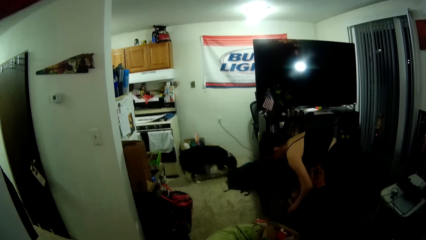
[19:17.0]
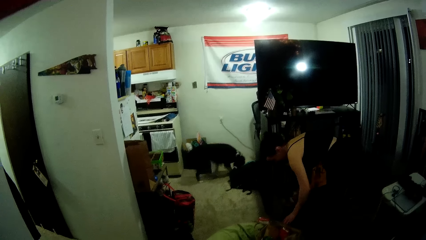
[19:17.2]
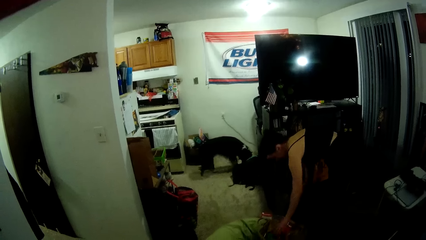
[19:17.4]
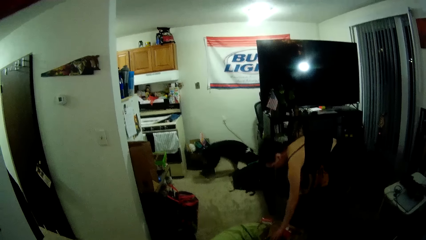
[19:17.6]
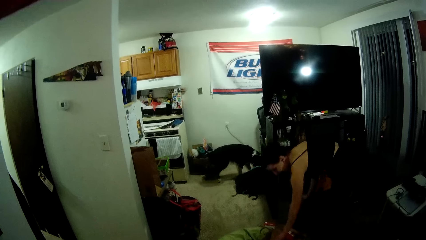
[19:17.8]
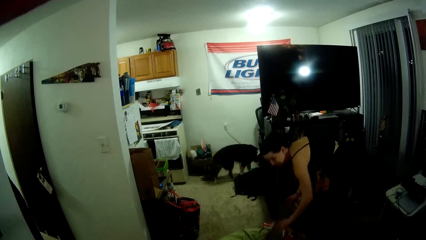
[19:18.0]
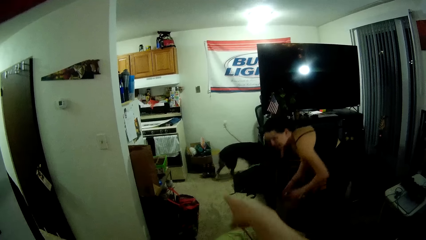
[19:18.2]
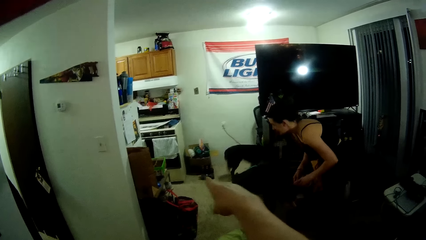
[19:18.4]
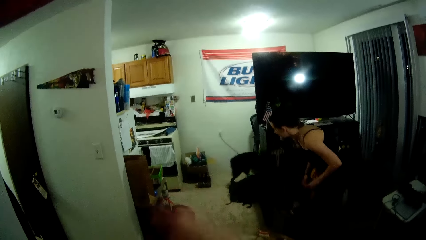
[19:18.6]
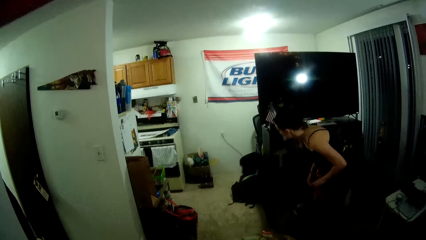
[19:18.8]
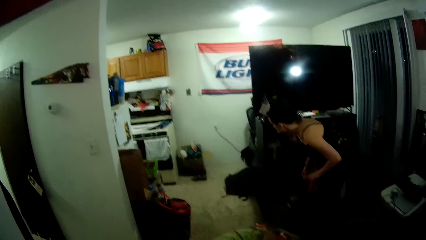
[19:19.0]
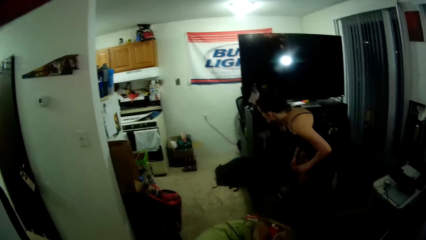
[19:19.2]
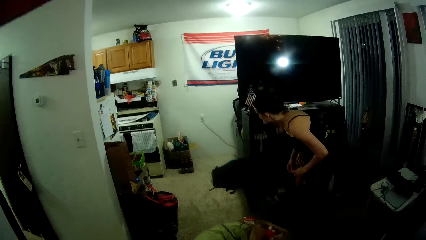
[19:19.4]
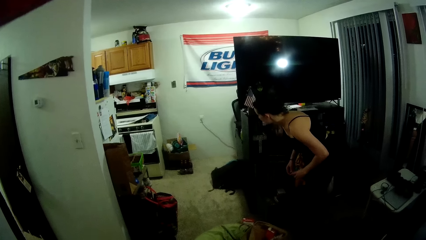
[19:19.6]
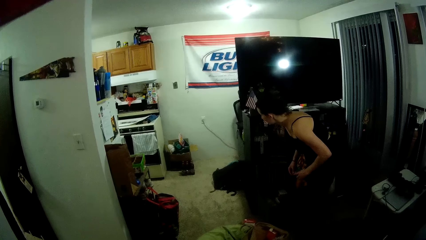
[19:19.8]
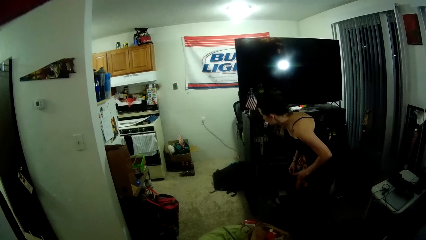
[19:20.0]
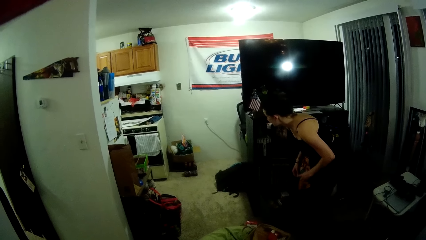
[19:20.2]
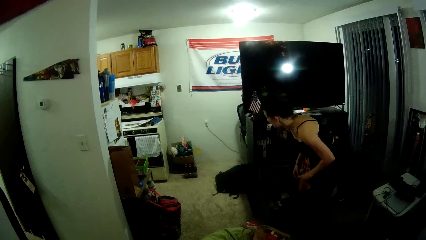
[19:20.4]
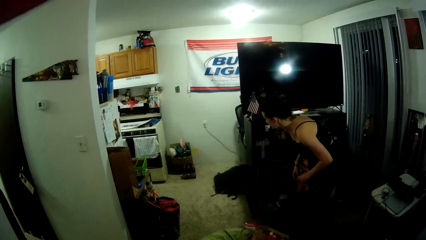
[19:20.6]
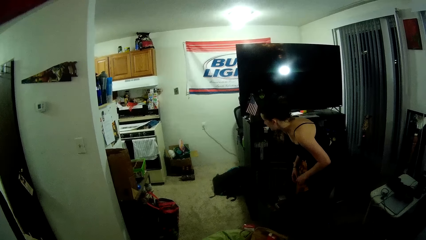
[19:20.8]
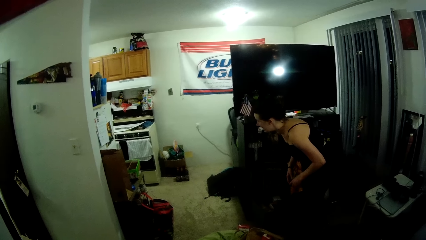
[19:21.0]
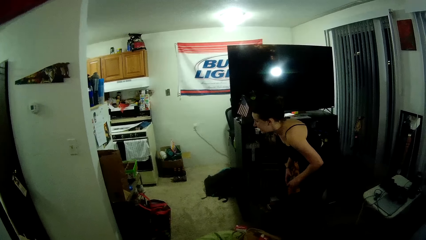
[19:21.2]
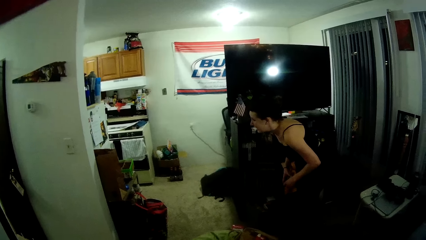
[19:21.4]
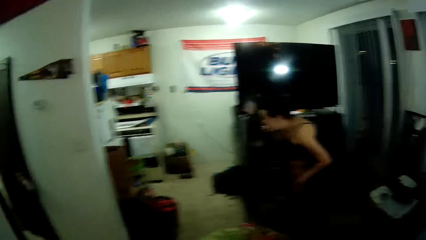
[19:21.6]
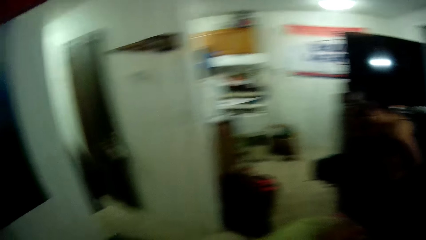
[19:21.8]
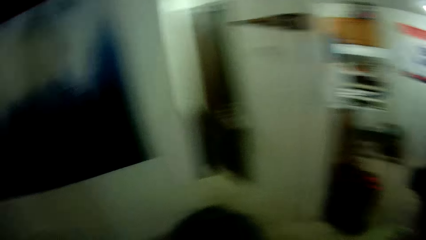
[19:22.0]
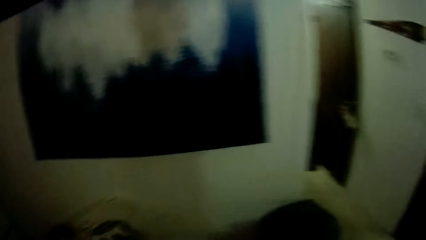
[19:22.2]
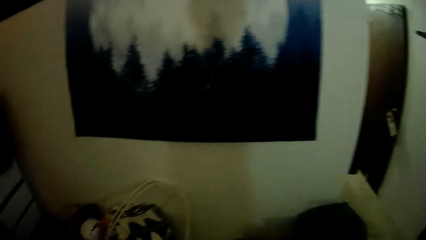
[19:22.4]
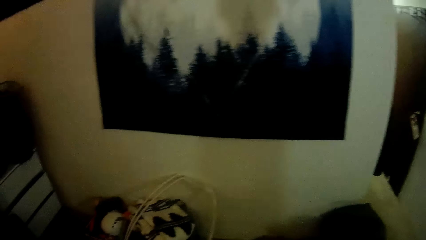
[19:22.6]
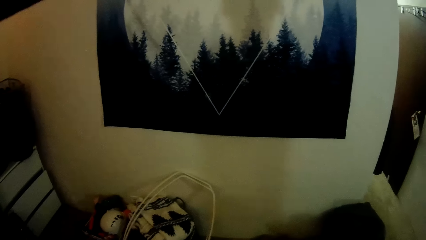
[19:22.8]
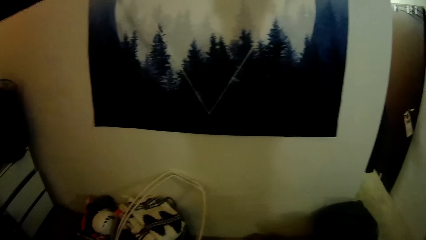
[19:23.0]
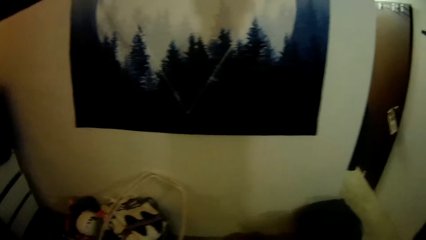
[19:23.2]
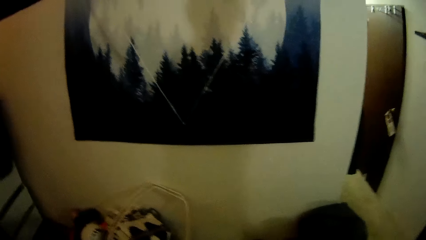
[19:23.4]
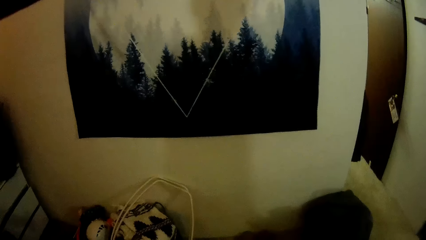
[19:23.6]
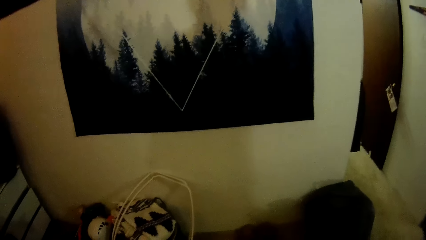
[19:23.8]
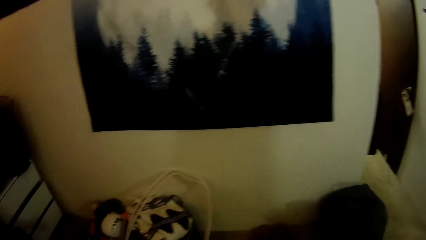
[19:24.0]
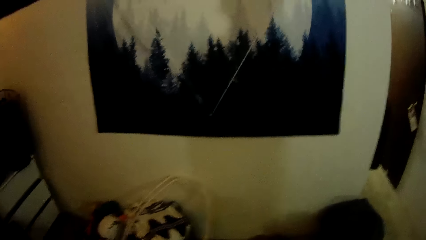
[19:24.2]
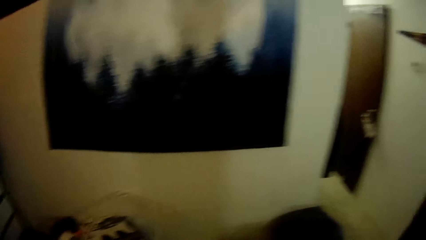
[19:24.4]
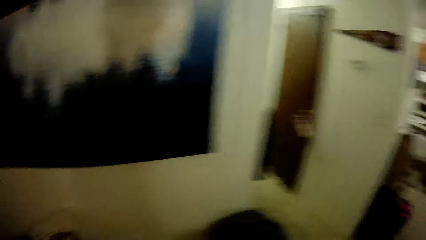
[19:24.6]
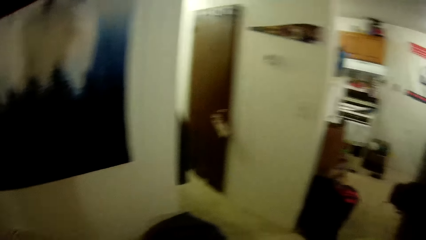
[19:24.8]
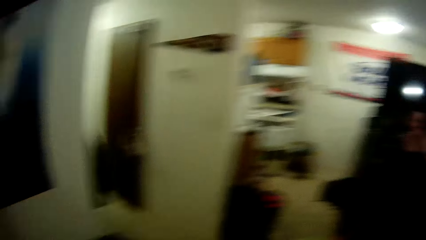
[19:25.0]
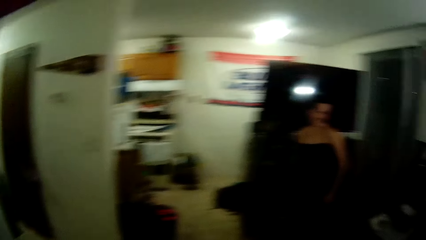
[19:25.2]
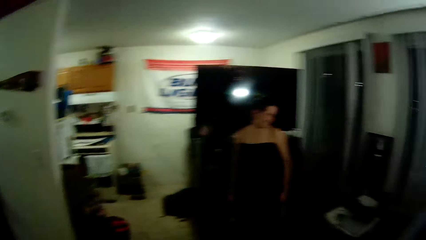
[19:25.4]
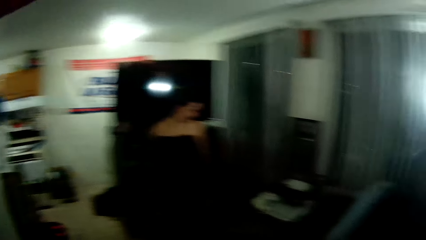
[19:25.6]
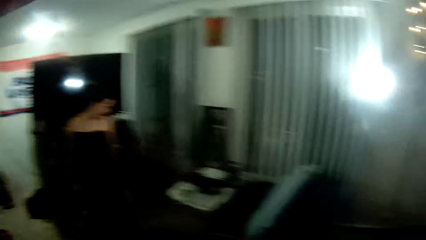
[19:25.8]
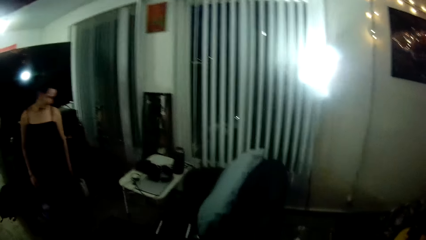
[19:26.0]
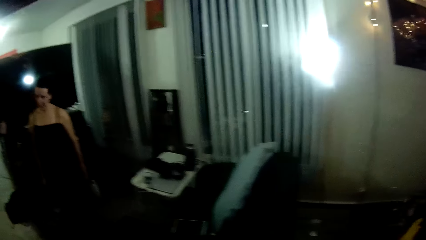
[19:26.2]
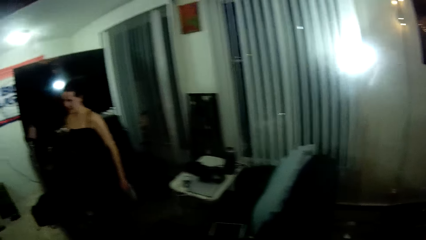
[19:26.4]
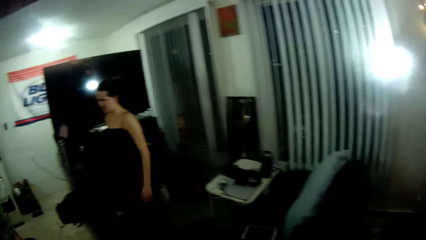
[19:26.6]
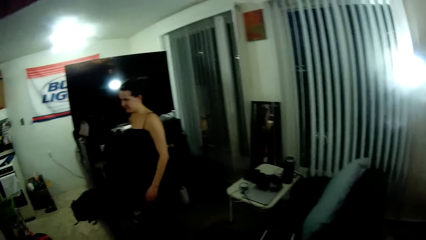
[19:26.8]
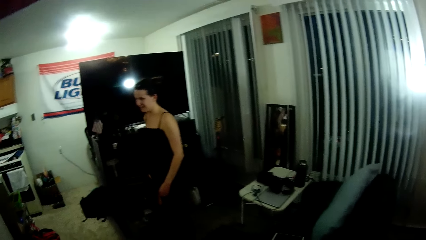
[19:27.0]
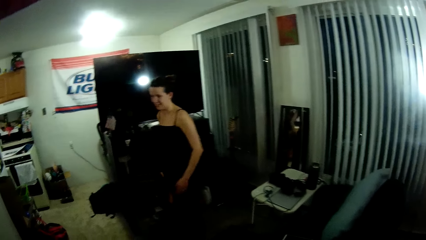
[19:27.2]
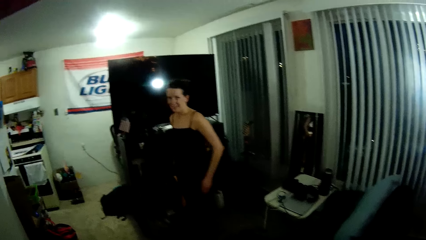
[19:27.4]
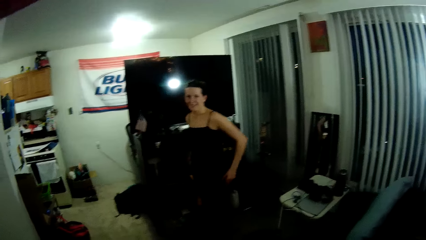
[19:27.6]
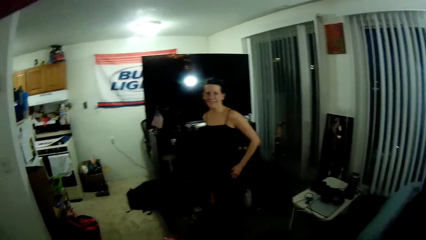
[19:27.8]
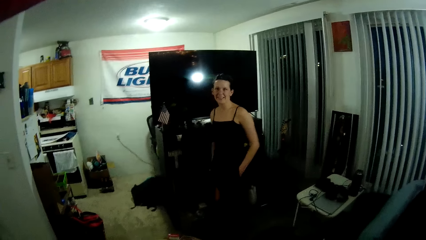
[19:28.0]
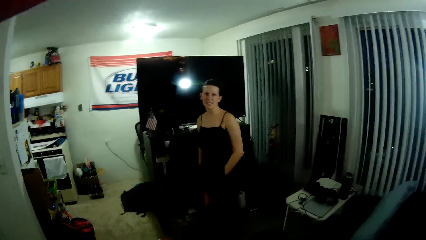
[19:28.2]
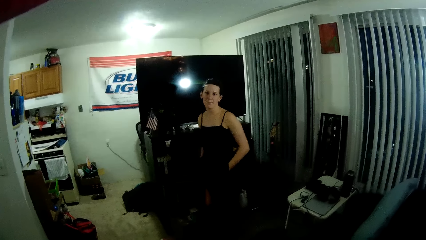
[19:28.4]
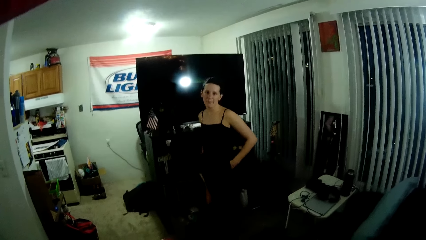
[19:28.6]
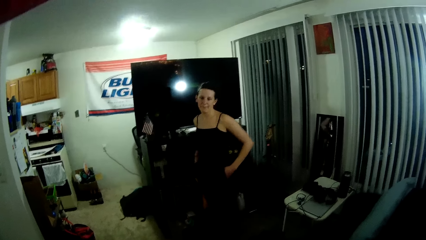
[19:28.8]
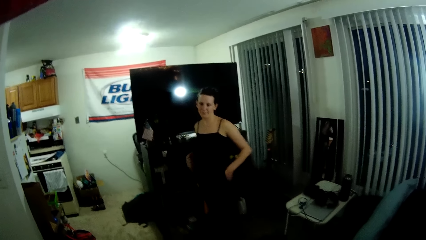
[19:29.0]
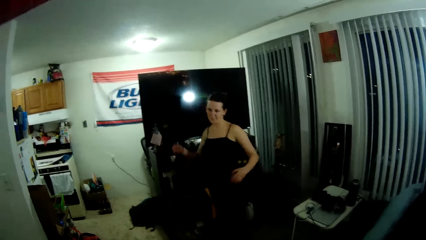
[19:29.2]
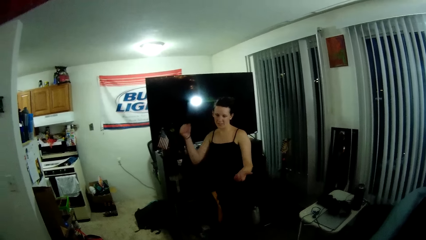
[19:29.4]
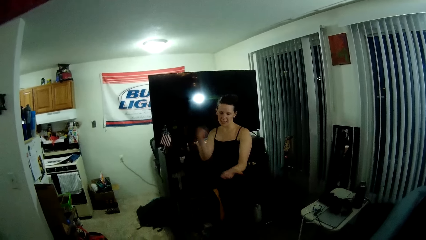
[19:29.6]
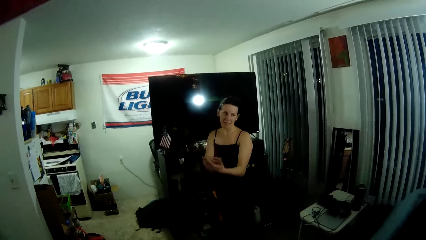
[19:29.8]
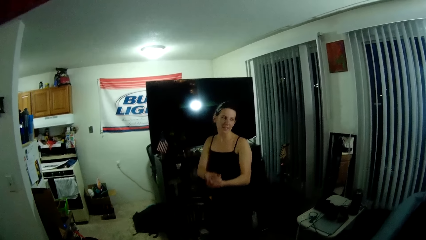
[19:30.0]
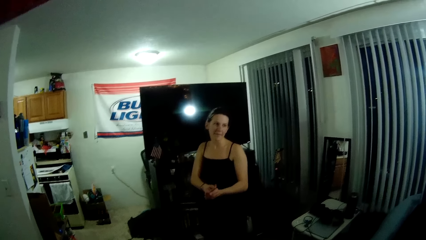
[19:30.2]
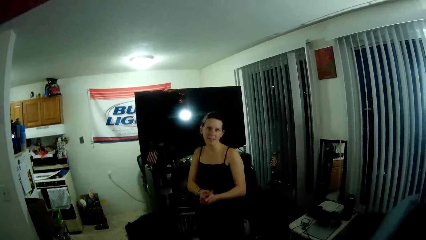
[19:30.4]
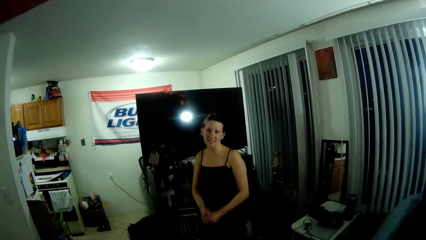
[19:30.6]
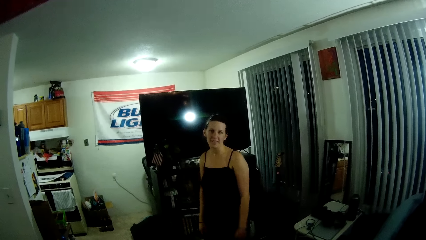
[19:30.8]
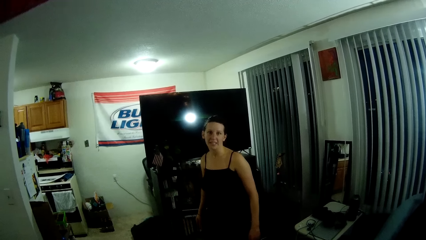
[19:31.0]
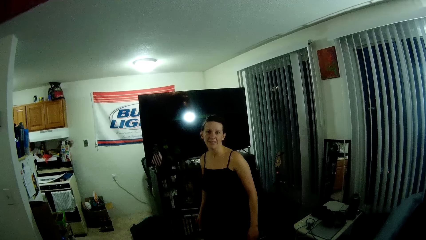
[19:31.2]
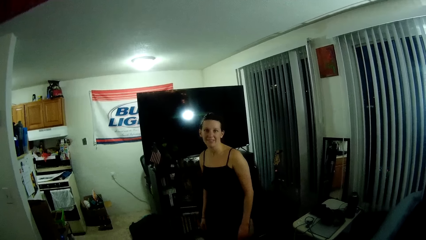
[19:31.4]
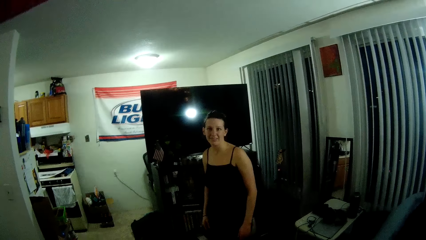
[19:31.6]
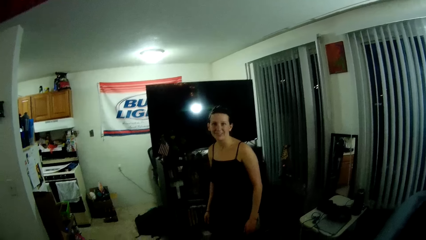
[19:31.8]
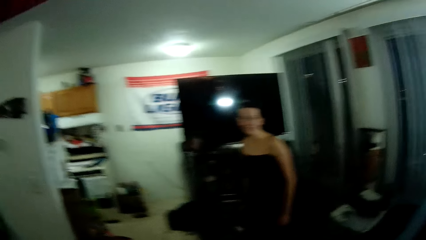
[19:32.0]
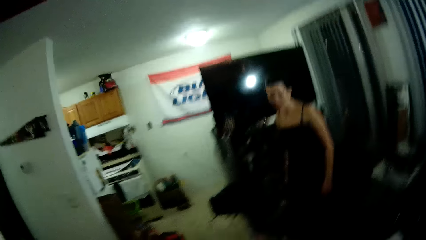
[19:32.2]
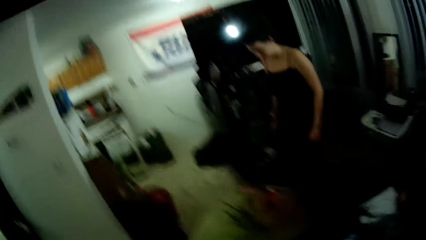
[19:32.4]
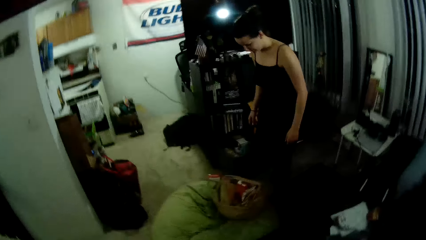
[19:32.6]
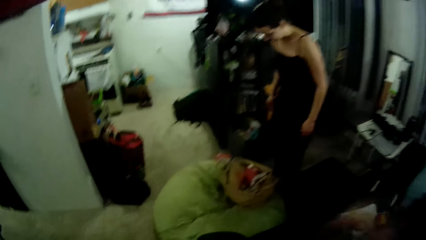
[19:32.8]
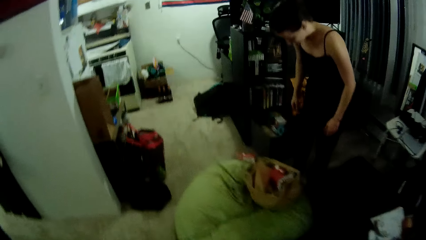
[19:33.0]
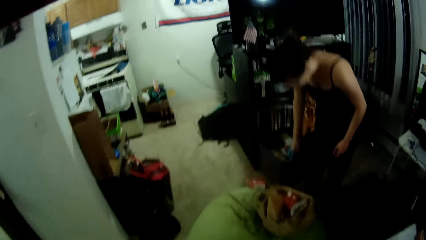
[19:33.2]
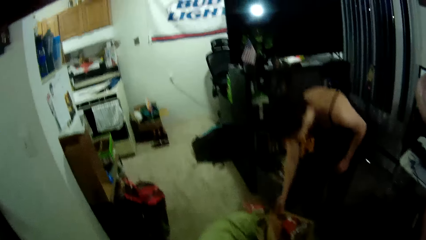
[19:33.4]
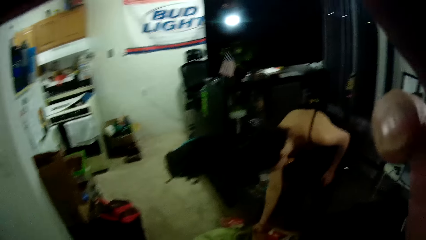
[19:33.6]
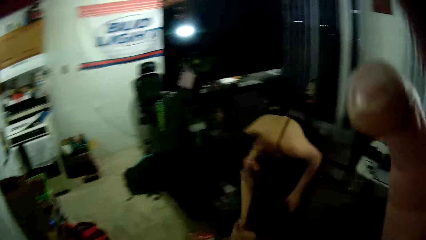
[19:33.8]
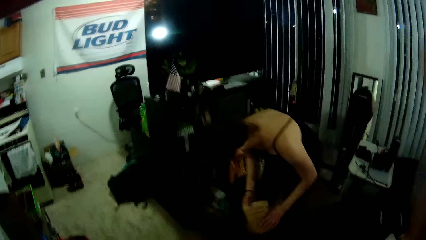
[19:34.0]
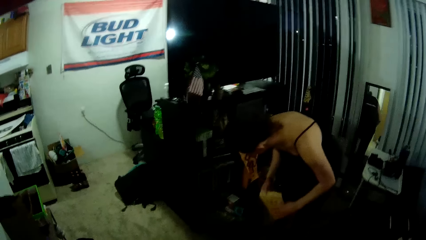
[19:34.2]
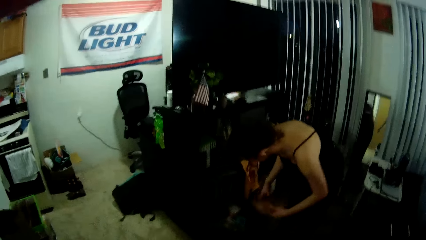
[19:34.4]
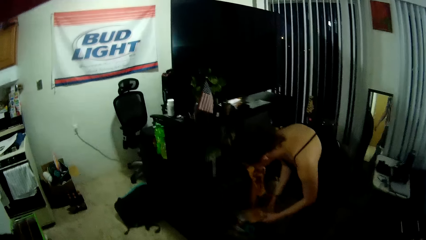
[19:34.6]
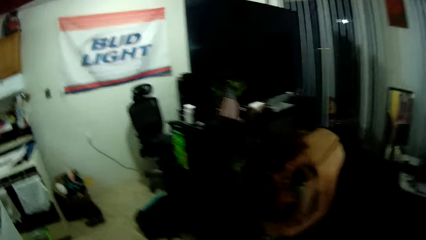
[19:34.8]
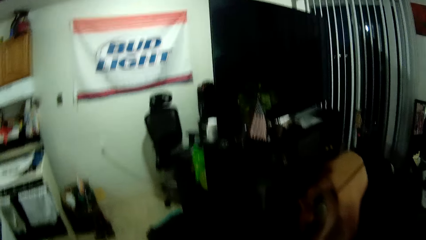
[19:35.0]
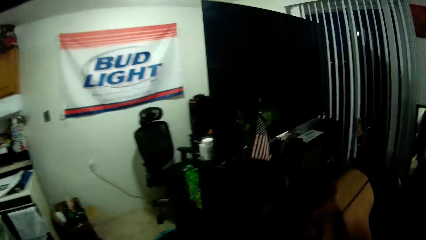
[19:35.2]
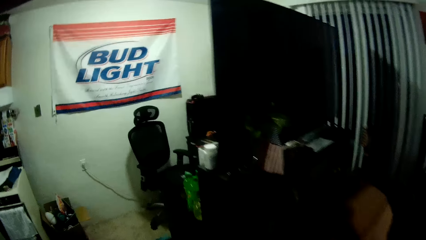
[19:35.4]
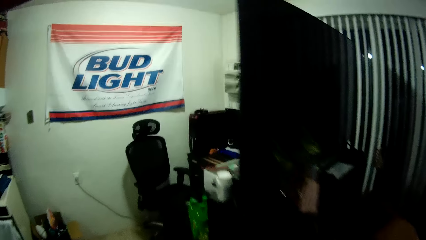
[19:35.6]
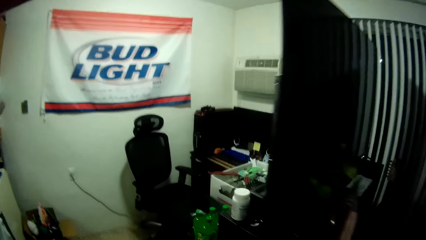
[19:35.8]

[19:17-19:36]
The camera wearer looks at the dog. He looks at the painting chart. The woman puts both hands in her pocket. The woman stares at the camera wearer and makes a hand gesture with both hands. The woman talks with the camera wearer. The camera wearer touches his face with his right hand. The woman unpacks the grocery bag with both hands.
